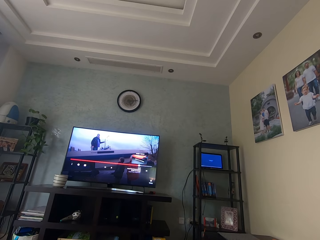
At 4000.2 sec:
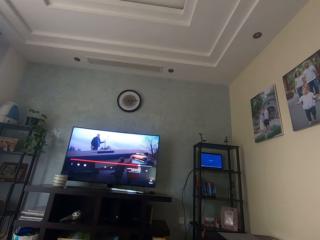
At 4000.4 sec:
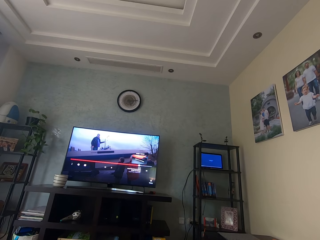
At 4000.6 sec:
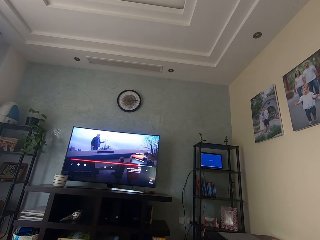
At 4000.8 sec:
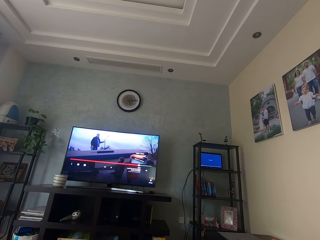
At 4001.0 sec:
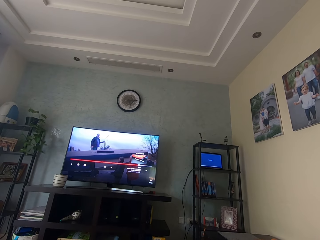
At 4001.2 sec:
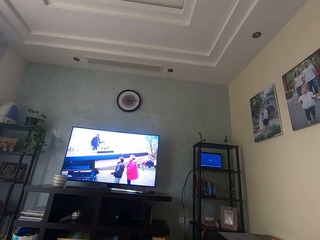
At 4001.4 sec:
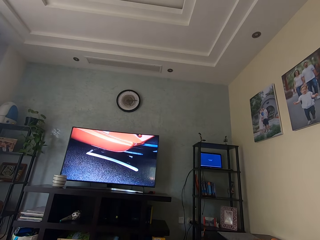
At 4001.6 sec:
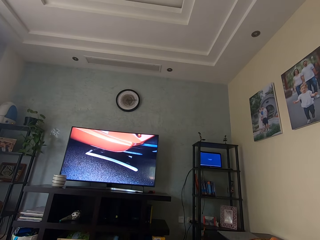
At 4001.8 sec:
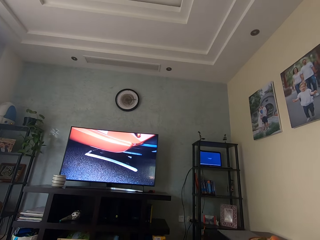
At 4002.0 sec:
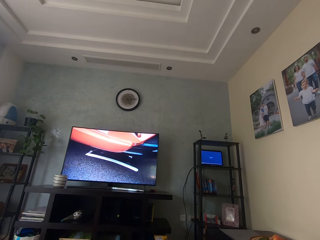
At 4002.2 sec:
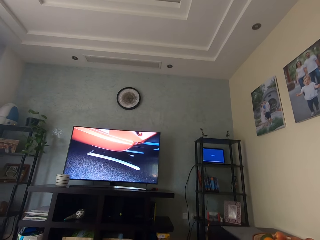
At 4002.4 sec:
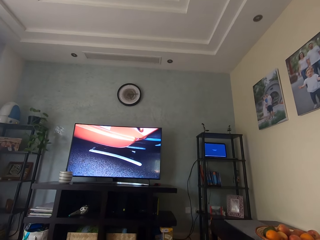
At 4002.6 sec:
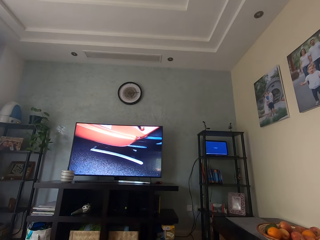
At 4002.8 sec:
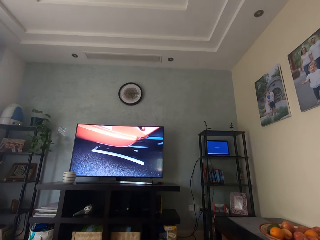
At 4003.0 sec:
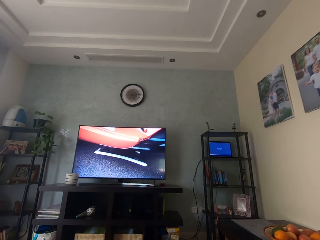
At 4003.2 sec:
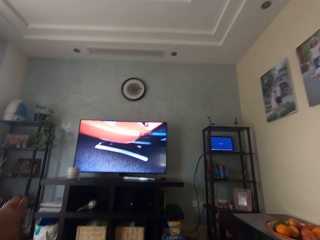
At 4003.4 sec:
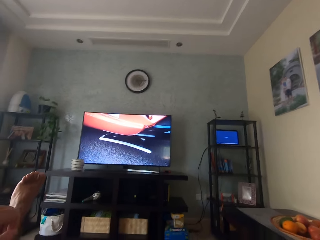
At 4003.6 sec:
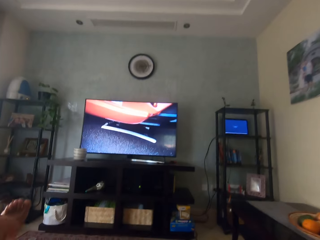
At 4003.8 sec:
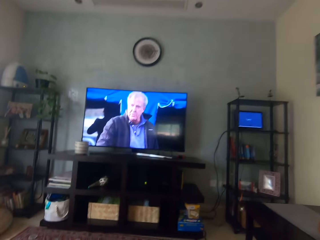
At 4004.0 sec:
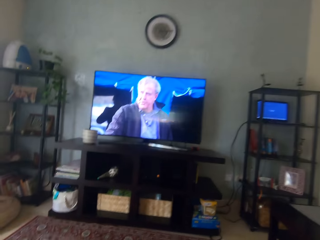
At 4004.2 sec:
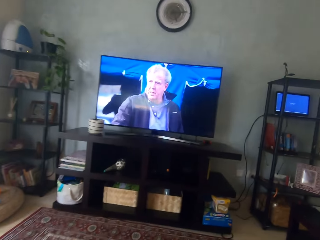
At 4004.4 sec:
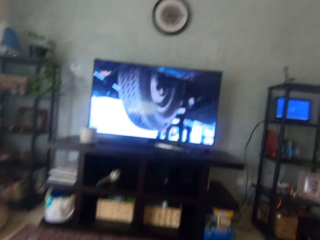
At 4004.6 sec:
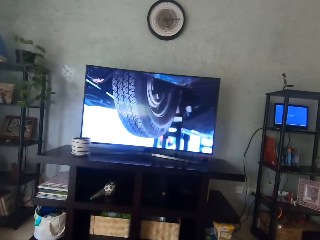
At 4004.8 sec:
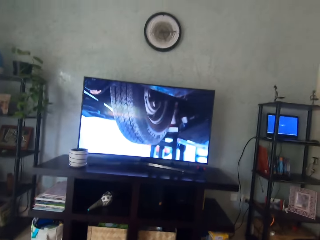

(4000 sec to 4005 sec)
The camera wearer controls the television with a remote.
